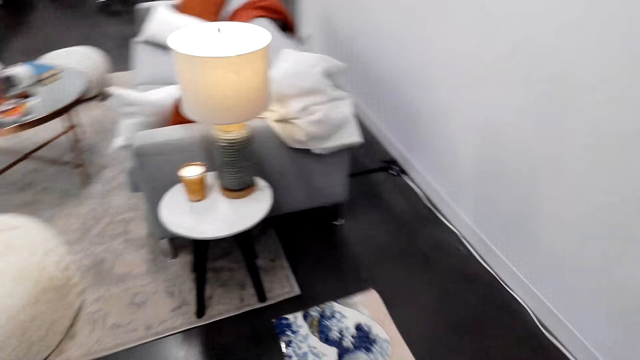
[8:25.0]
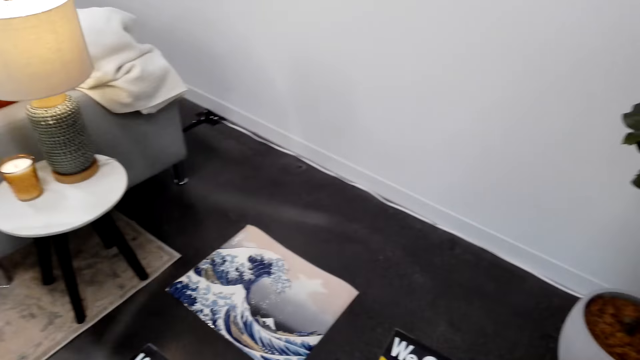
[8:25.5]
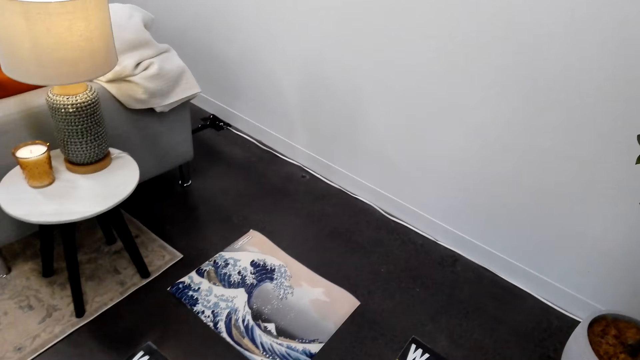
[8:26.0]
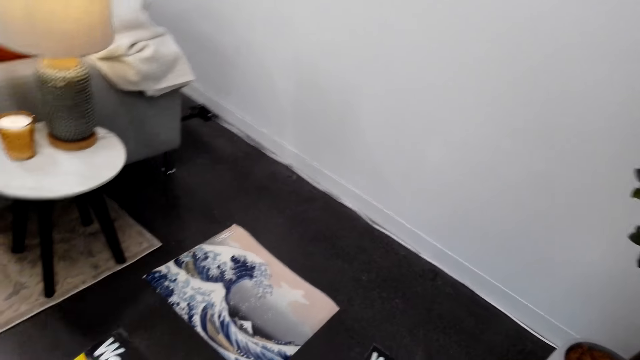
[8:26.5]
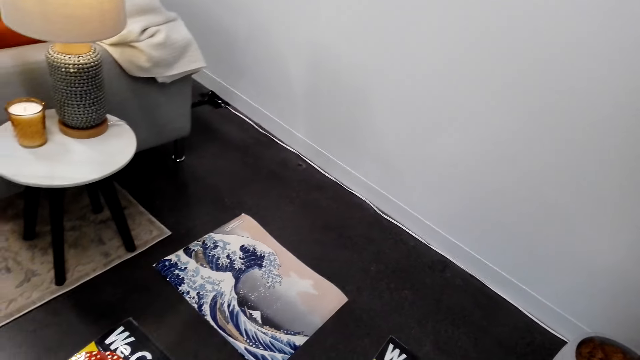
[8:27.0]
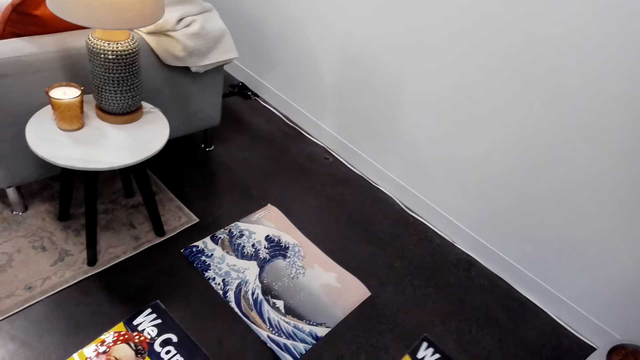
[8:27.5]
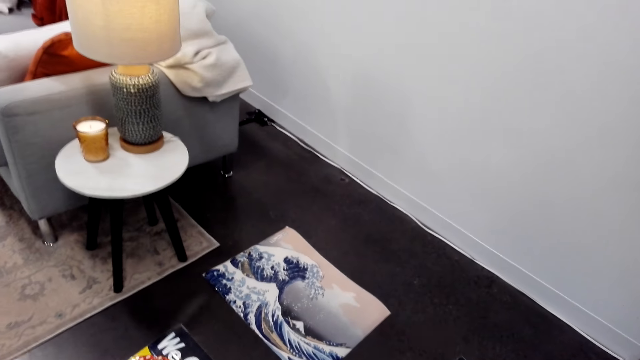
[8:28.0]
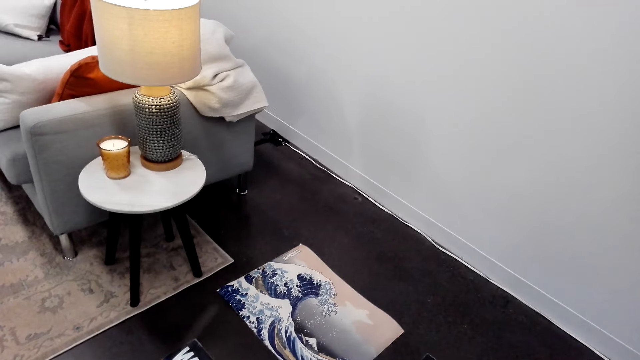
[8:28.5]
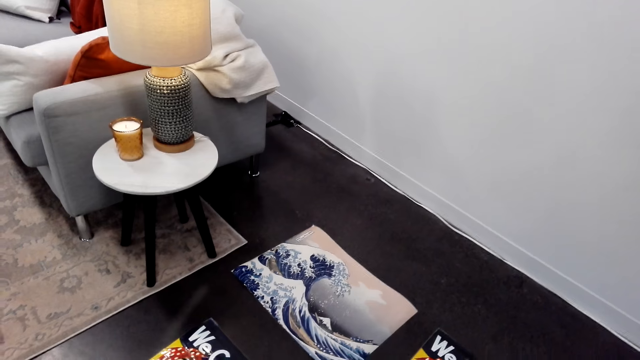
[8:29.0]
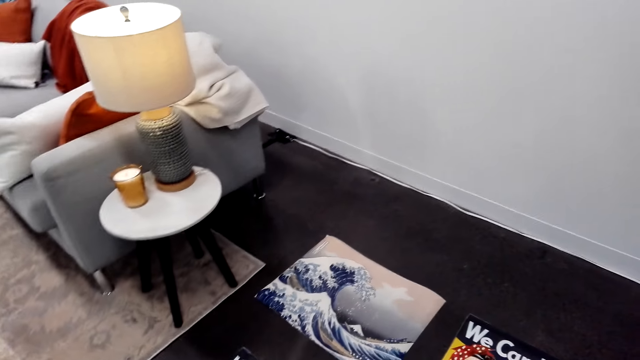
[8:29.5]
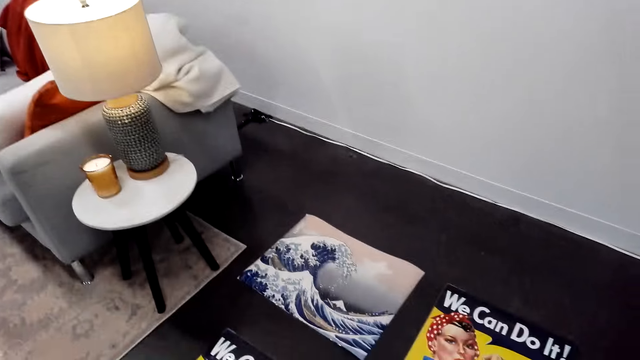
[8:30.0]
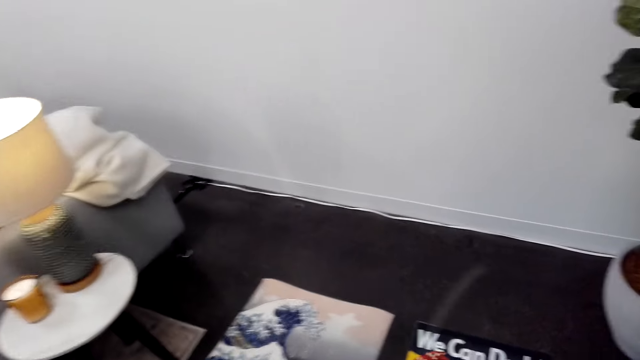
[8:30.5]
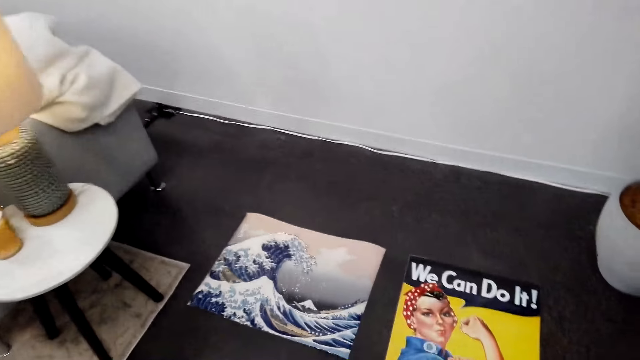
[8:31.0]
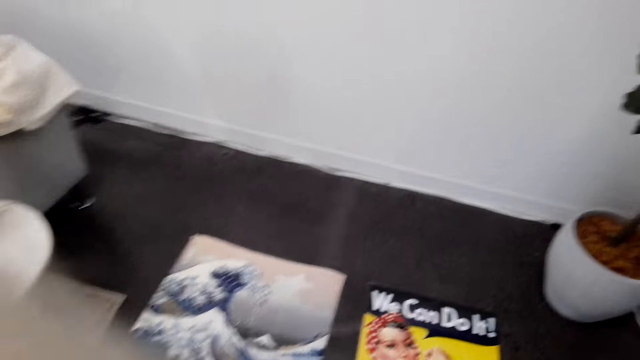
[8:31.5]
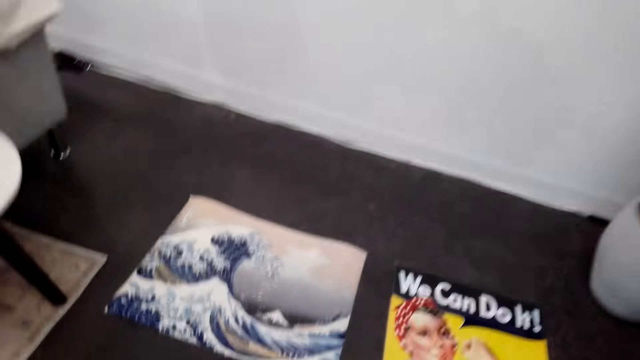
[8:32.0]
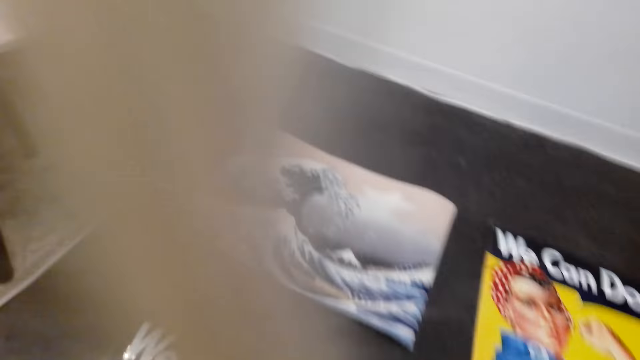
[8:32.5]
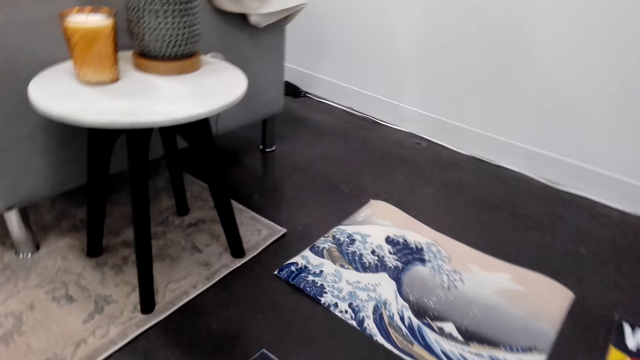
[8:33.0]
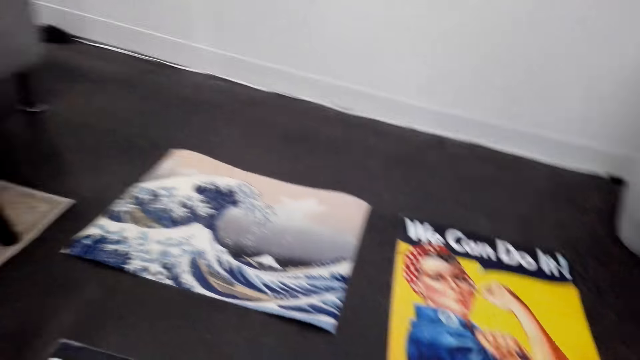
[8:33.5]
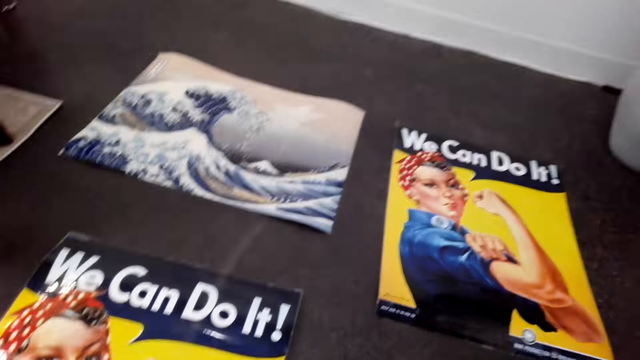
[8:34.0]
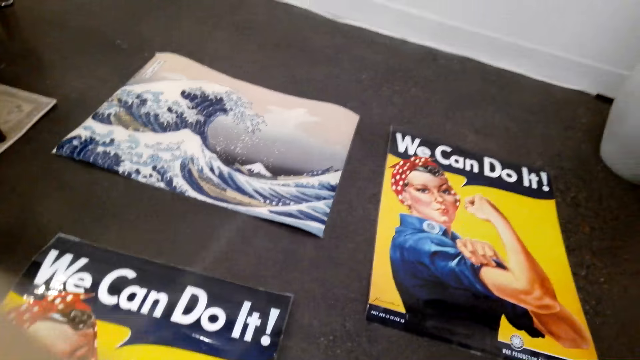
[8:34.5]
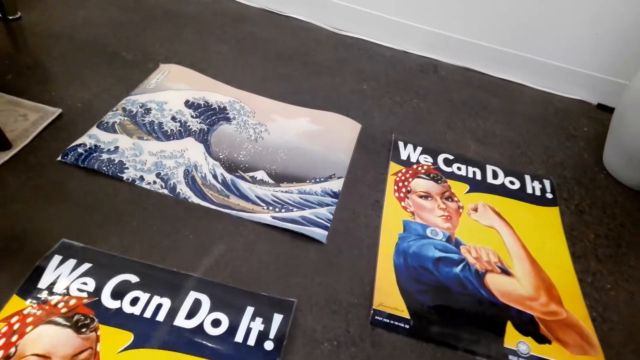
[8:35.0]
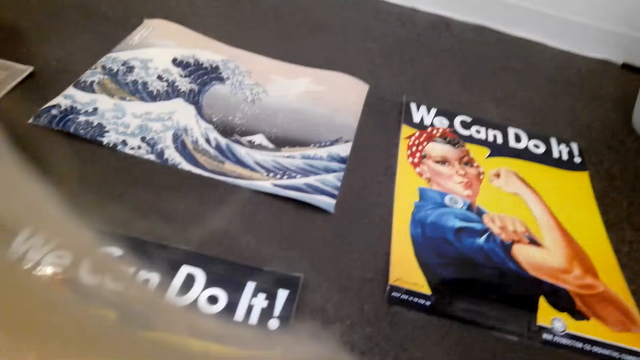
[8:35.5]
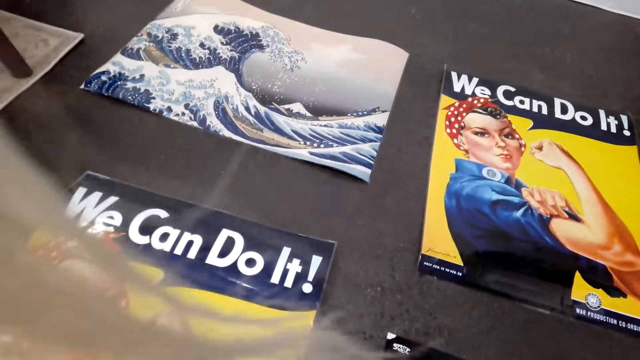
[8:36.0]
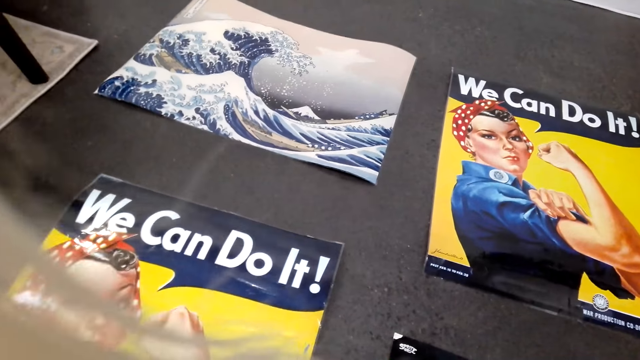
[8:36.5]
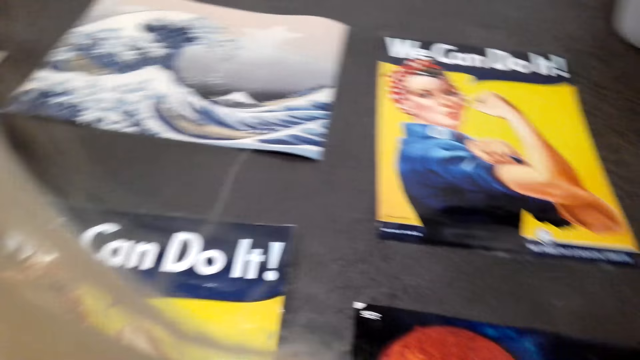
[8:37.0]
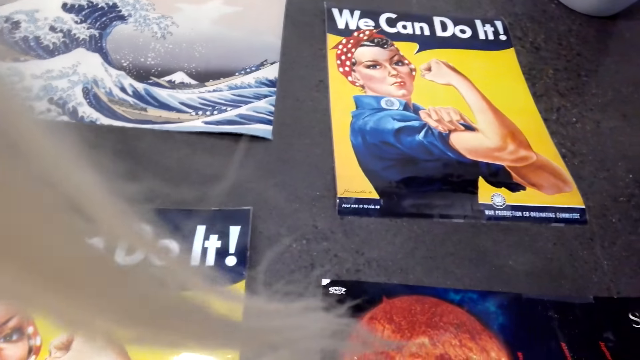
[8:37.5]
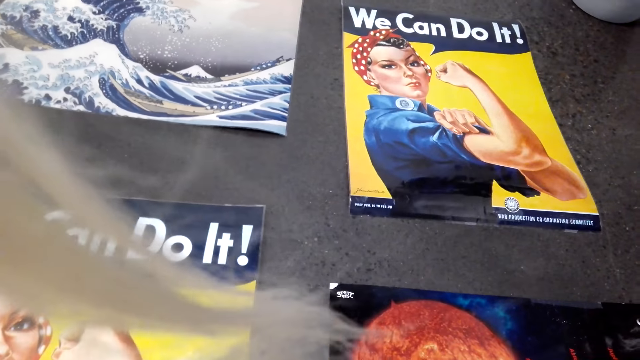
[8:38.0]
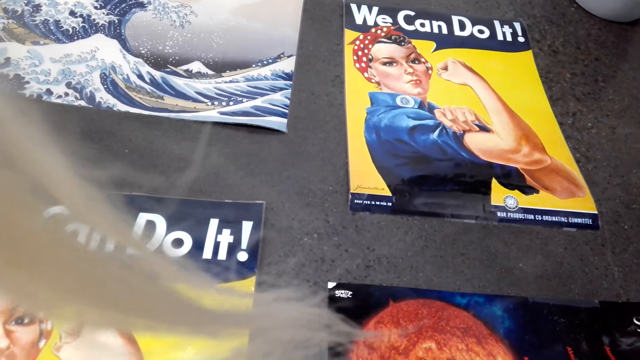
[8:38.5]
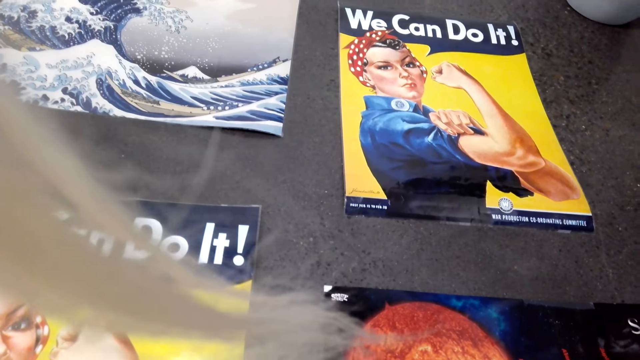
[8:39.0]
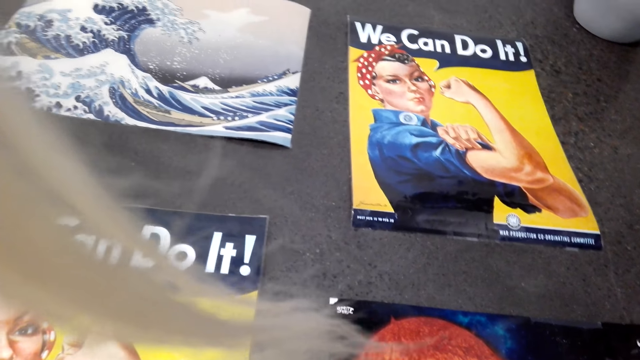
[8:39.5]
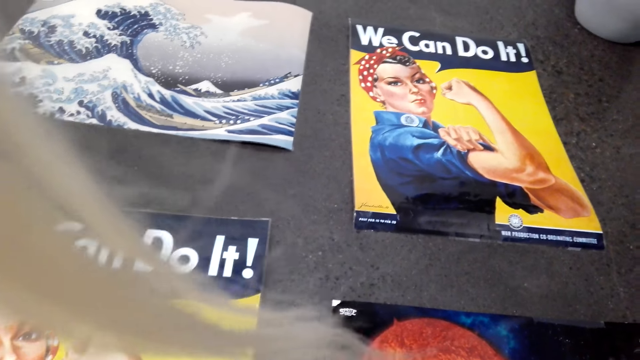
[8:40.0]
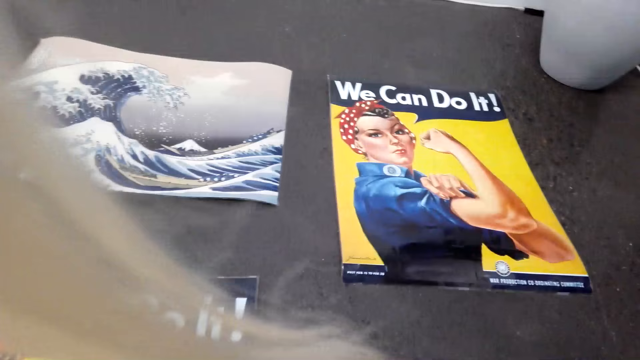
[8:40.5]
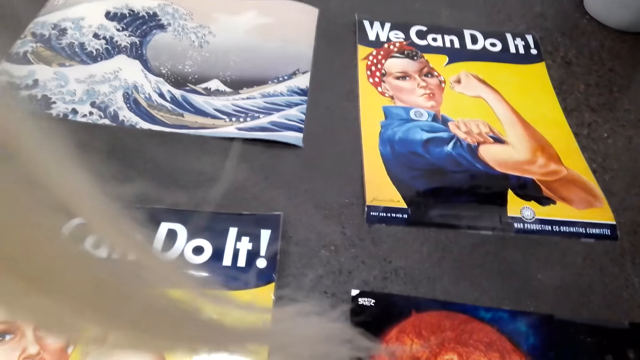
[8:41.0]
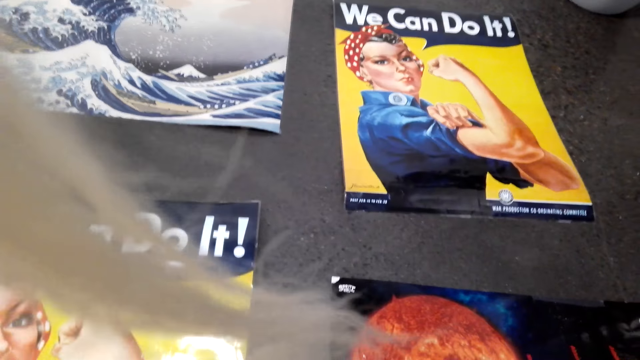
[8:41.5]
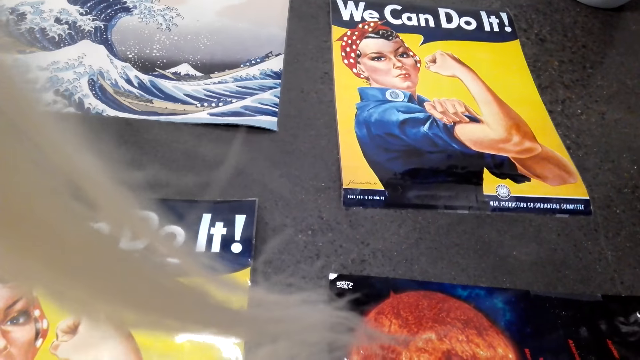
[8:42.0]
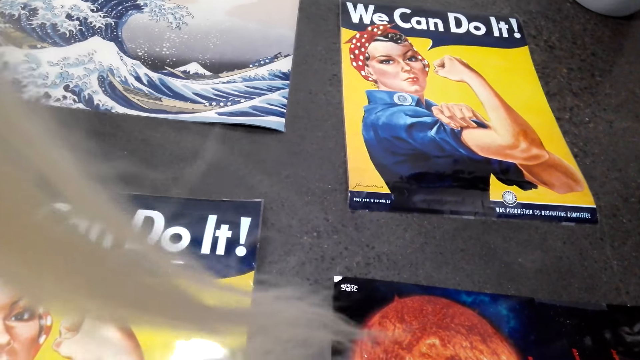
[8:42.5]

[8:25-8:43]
The camera wearer examines the picture art. They look at the pictures.

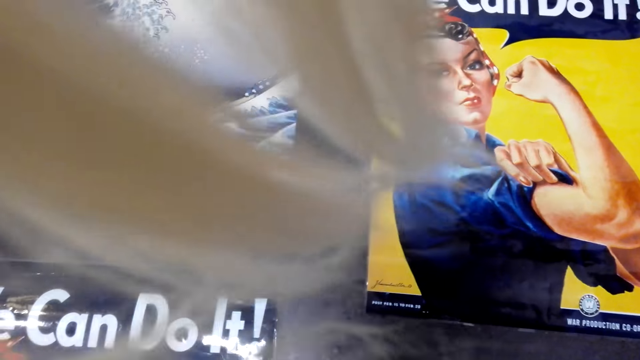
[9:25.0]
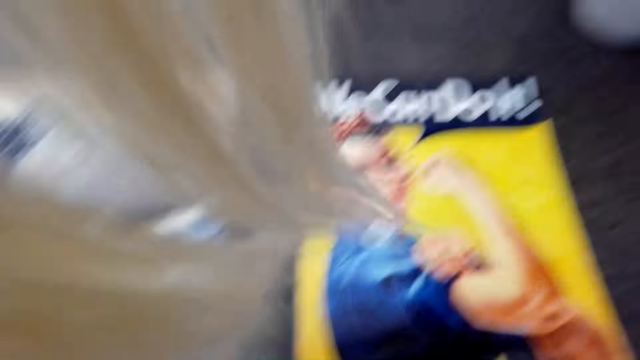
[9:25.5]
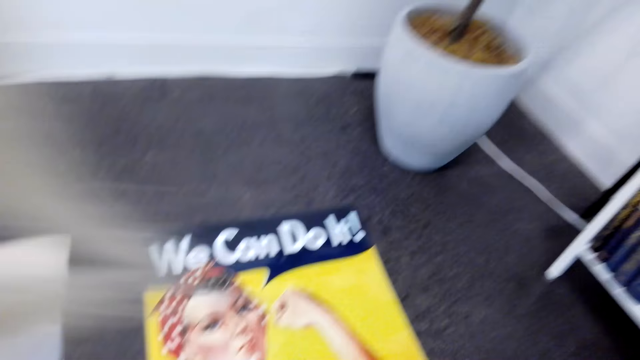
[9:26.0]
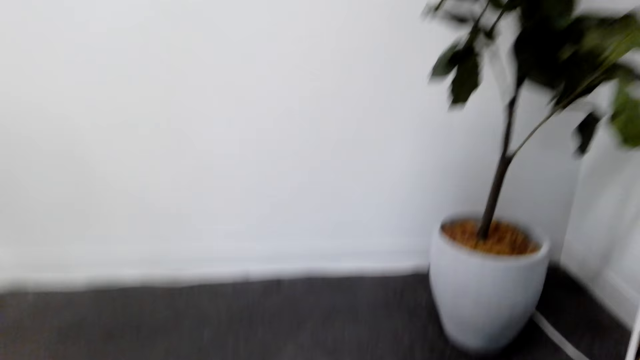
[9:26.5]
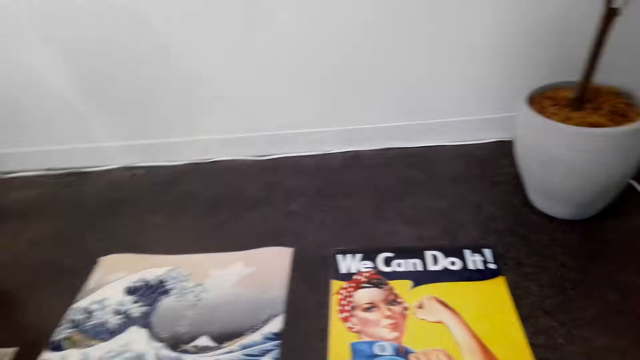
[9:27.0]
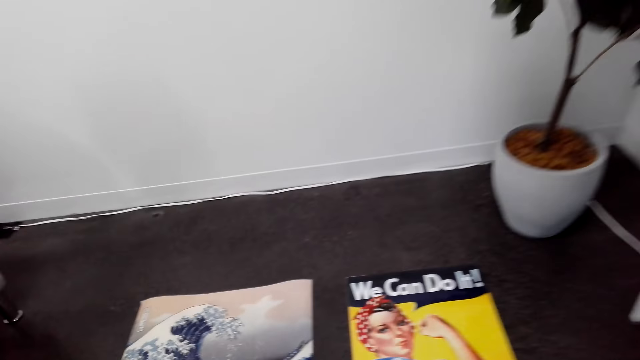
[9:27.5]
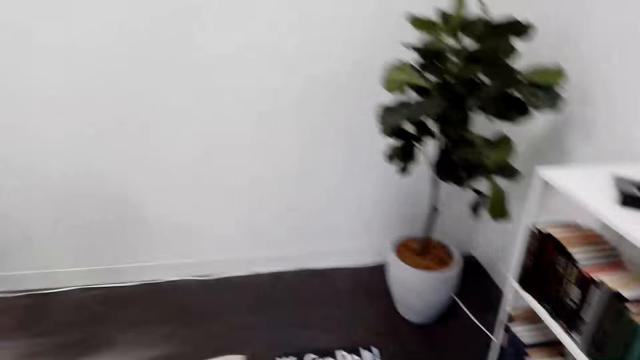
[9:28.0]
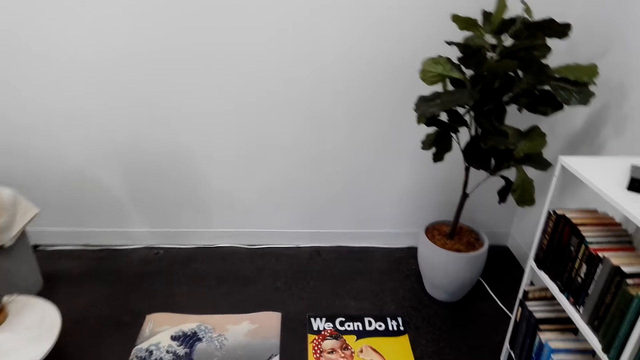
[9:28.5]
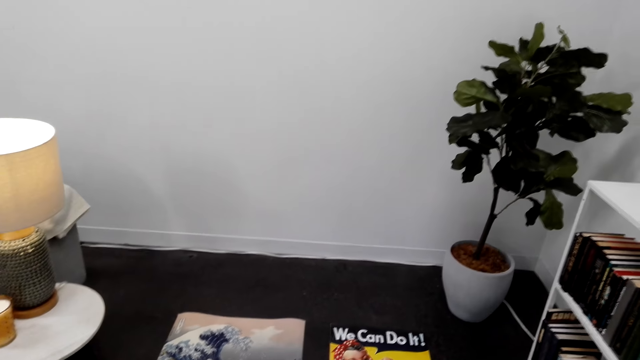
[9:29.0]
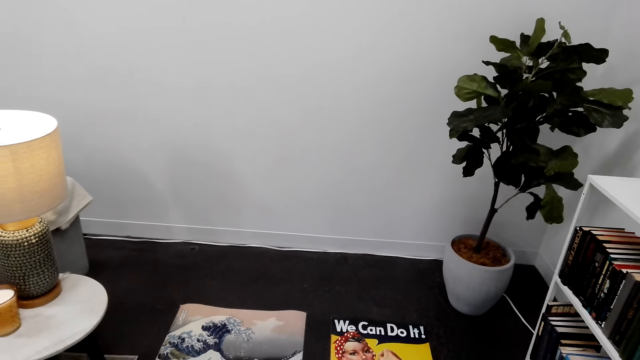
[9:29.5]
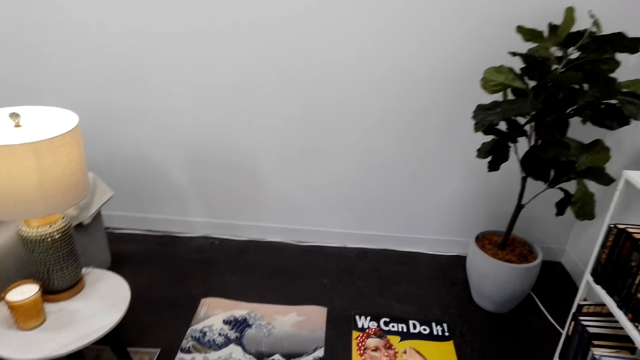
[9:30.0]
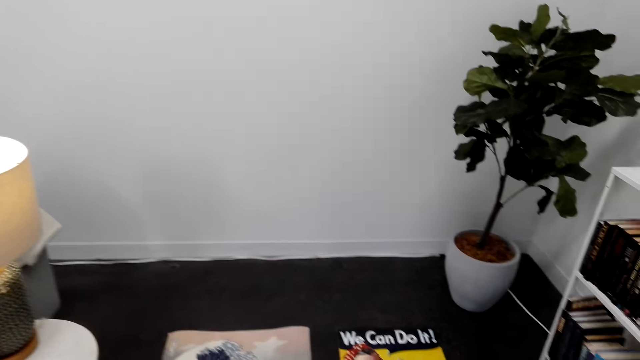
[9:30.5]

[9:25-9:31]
The camera wearer looks at the pictures. They look around the room.
